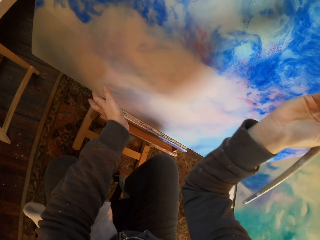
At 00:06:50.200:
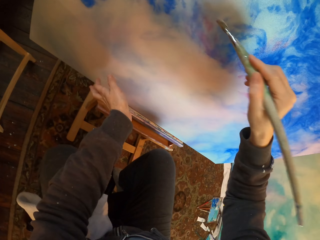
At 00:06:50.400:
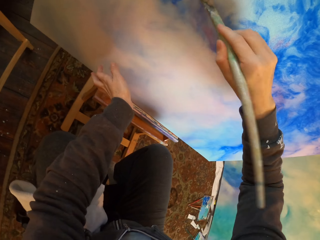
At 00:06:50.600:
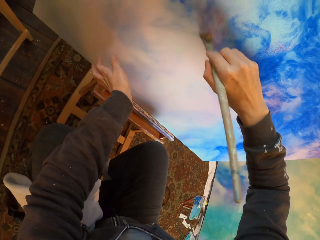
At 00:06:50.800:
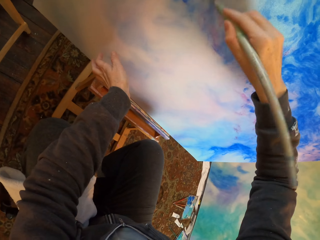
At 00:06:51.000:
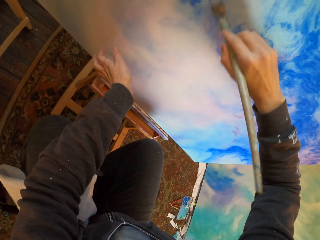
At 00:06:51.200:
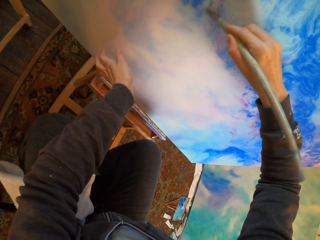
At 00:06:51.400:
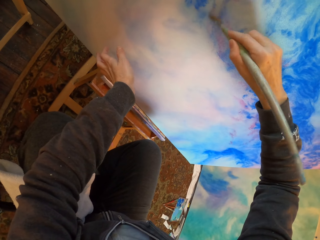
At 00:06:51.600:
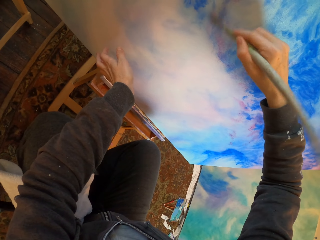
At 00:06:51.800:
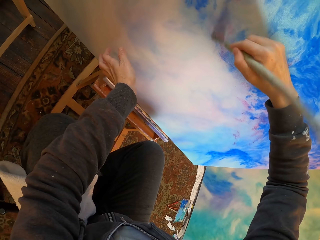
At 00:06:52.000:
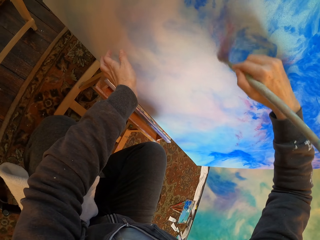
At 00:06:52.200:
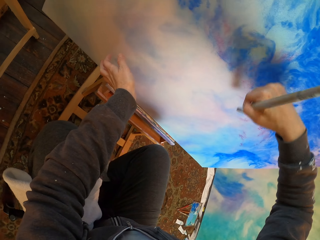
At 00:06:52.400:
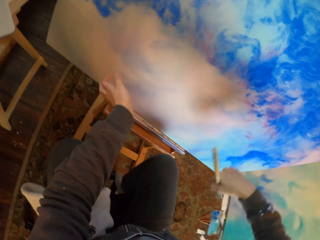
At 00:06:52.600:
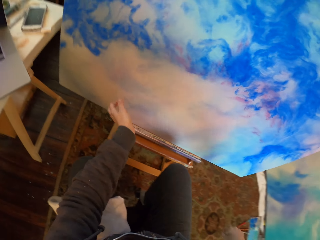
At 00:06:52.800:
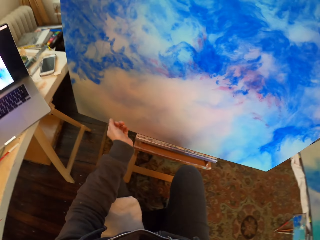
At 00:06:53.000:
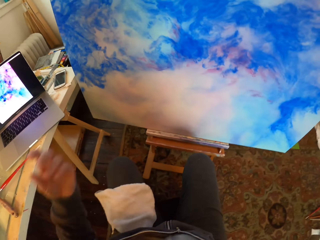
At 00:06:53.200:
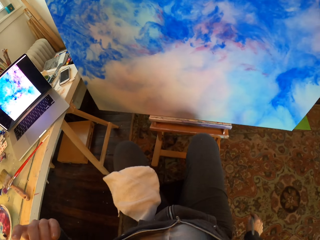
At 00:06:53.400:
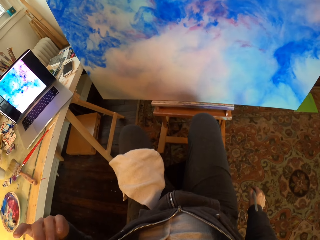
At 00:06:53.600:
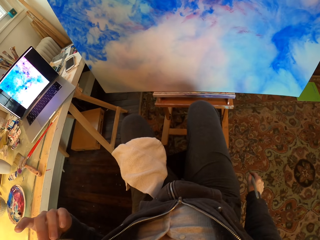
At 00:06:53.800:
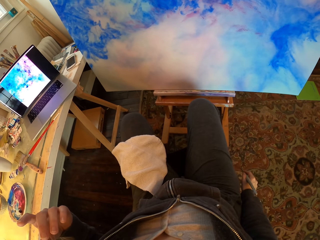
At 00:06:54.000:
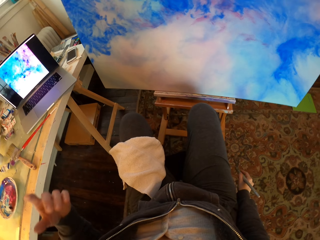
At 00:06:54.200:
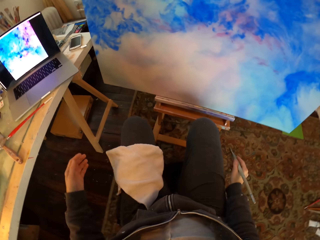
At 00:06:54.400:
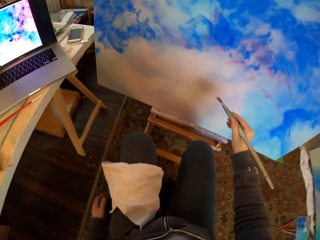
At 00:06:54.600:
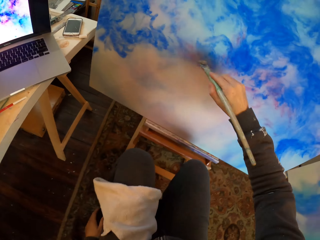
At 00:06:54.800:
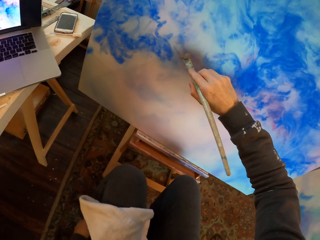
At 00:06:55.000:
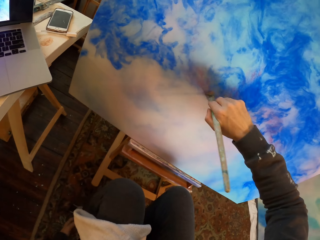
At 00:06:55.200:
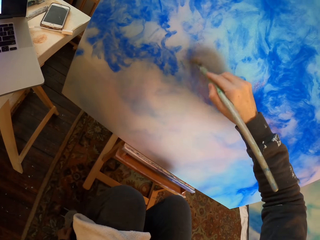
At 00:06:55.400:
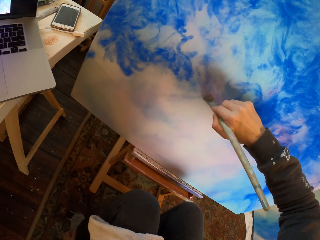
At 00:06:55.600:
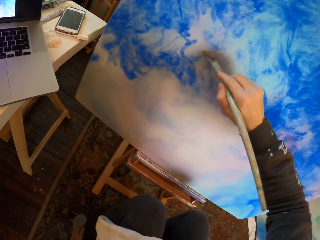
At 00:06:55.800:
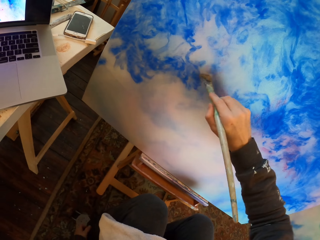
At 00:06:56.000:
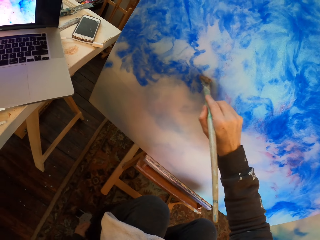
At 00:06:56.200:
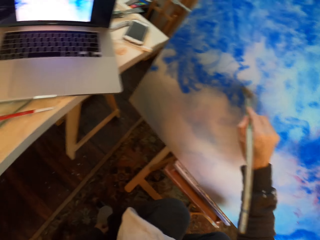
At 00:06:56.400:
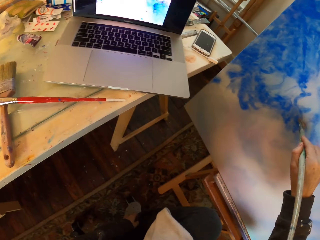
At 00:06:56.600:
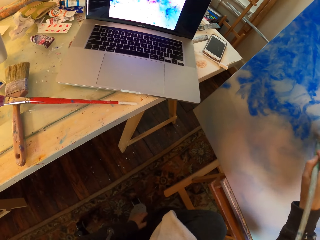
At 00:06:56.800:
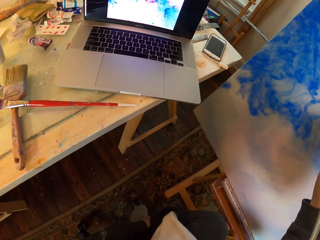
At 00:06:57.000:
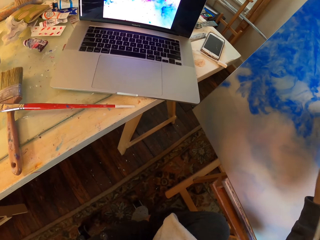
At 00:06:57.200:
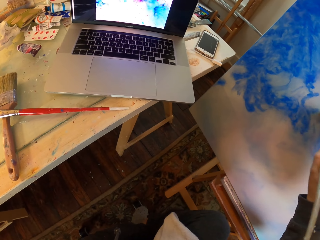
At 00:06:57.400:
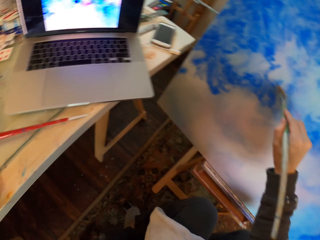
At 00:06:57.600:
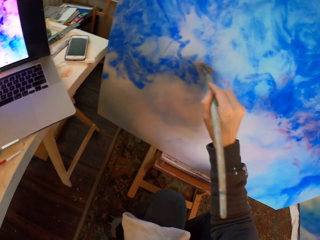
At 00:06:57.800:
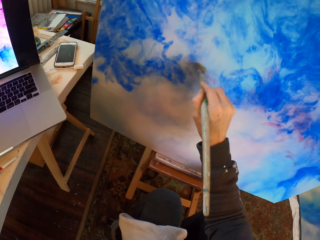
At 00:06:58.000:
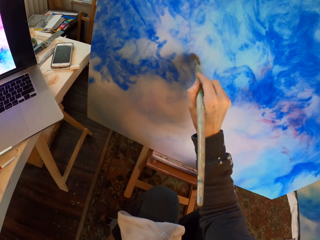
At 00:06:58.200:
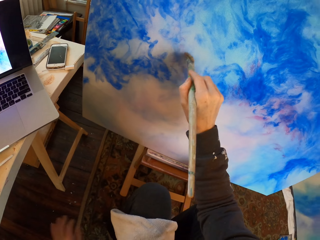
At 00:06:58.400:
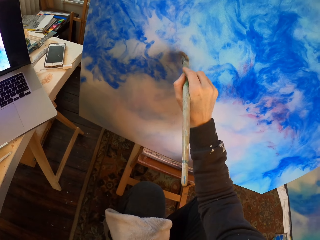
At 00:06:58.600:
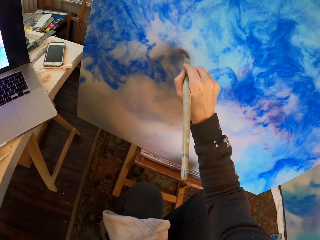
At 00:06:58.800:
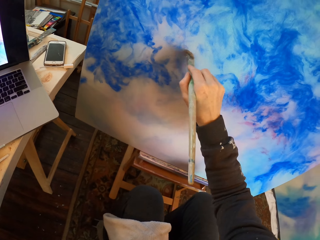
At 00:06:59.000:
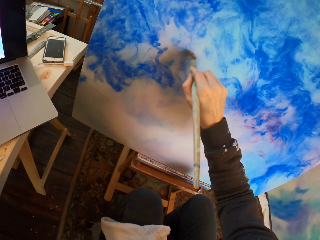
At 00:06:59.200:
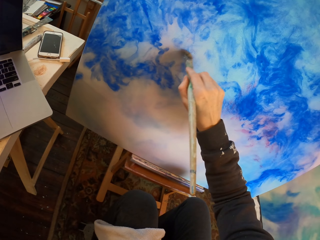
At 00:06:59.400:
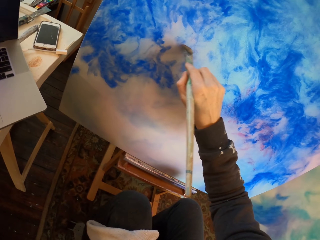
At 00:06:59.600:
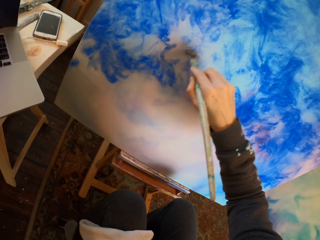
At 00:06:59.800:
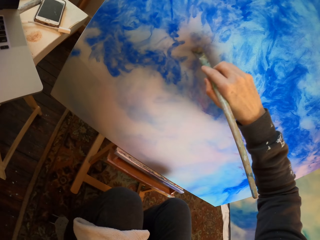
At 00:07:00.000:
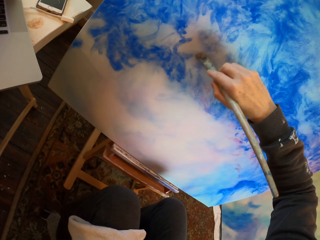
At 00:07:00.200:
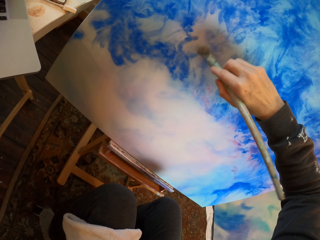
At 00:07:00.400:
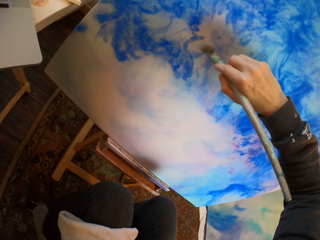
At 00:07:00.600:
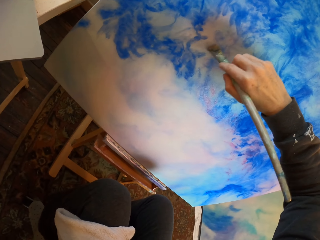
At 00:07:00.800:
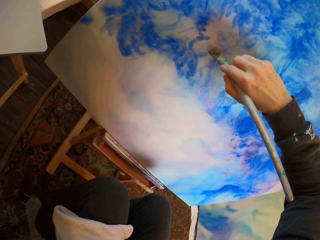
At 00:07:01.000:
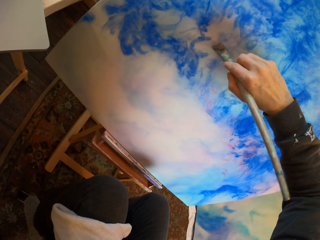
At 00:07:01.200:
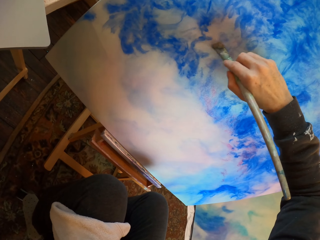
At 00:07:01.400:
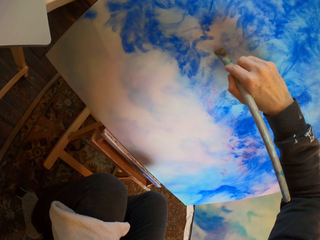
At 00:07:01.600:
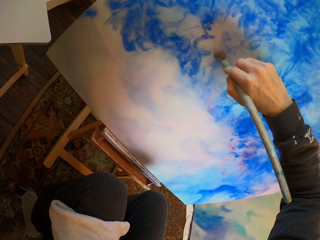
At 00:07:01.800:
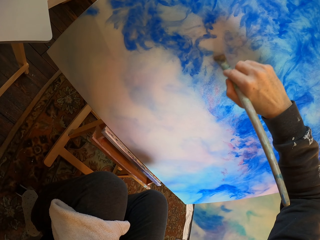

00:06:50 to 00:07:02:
The camera wearer moves their hand and paints on the paint board. They look around, move their left hand to the face, and put down their right hand. They paint on the paint board, stare at the laptop, and paint on the paint board.

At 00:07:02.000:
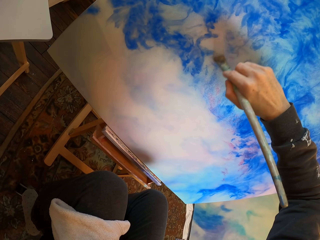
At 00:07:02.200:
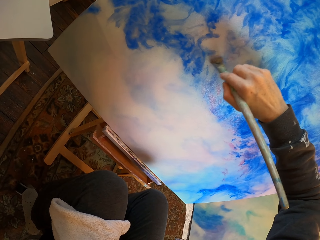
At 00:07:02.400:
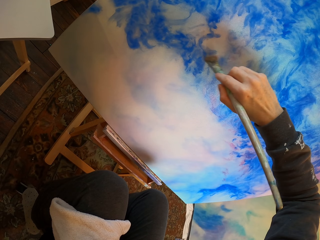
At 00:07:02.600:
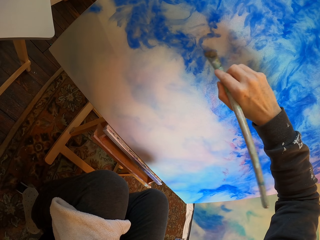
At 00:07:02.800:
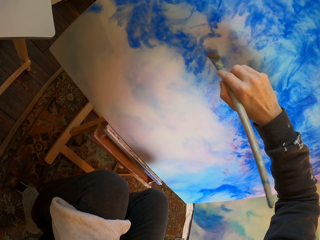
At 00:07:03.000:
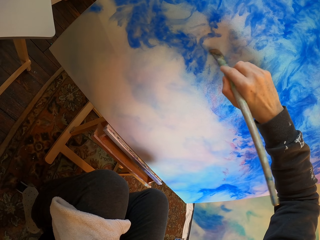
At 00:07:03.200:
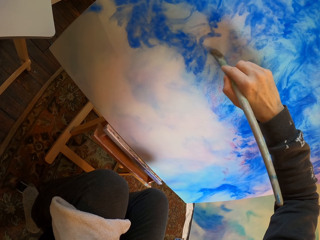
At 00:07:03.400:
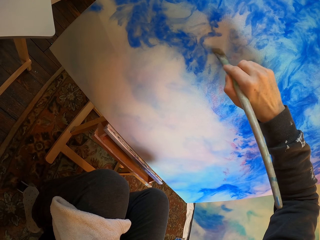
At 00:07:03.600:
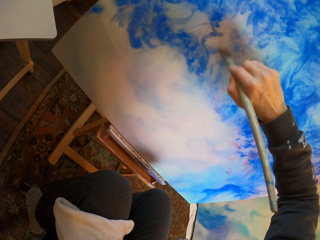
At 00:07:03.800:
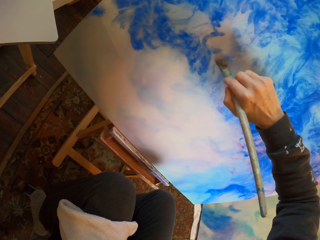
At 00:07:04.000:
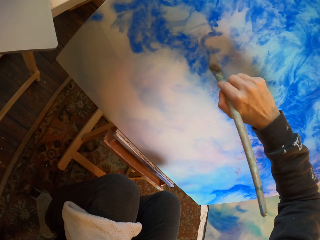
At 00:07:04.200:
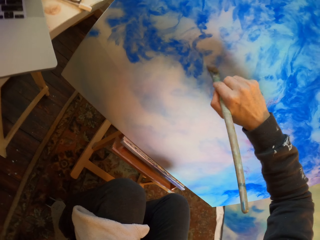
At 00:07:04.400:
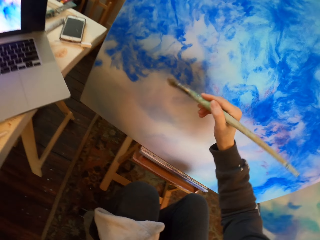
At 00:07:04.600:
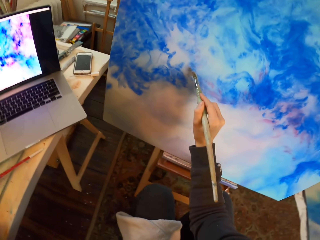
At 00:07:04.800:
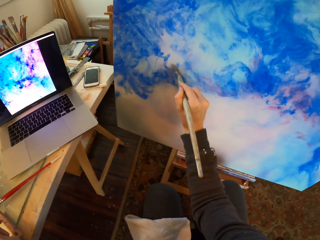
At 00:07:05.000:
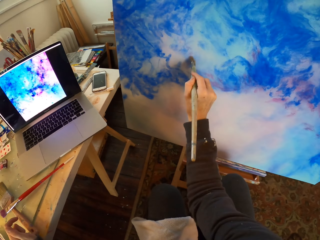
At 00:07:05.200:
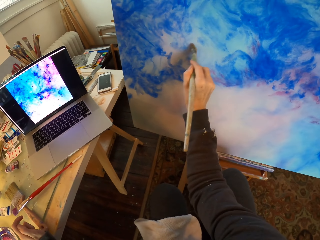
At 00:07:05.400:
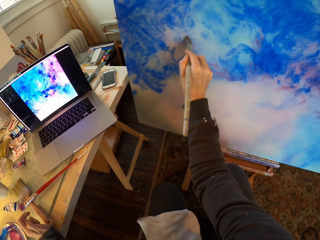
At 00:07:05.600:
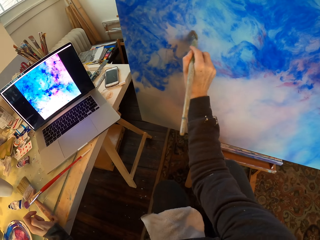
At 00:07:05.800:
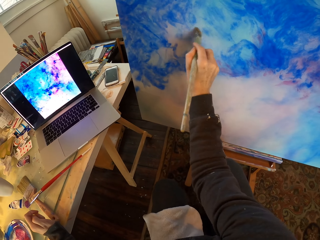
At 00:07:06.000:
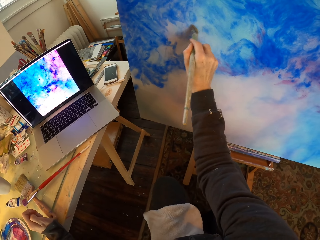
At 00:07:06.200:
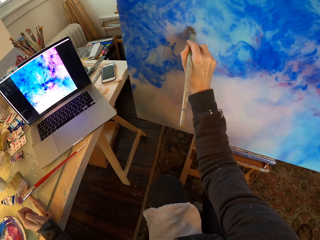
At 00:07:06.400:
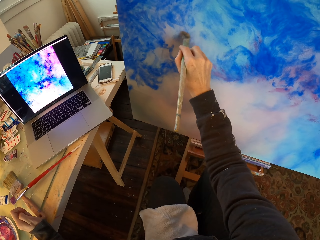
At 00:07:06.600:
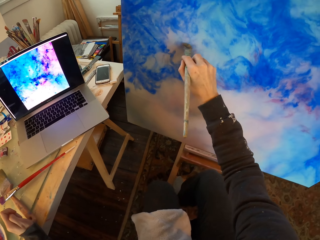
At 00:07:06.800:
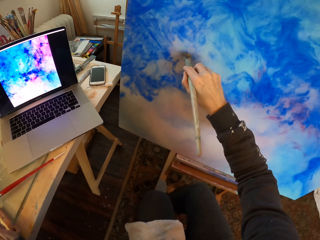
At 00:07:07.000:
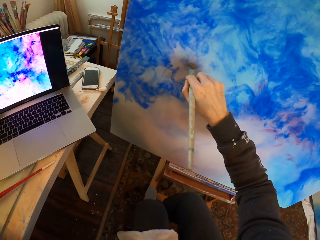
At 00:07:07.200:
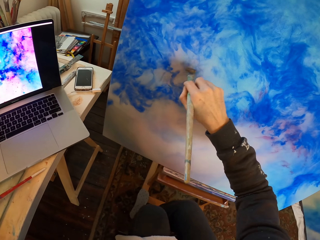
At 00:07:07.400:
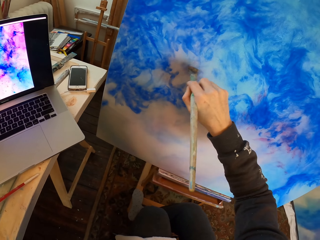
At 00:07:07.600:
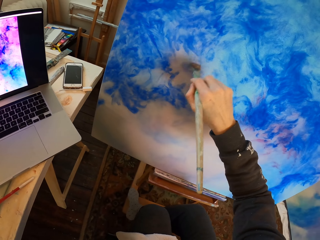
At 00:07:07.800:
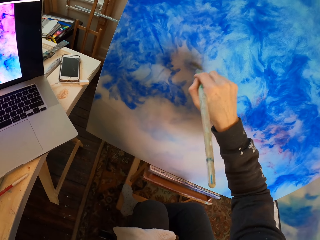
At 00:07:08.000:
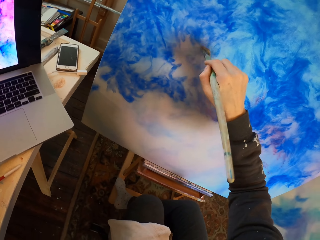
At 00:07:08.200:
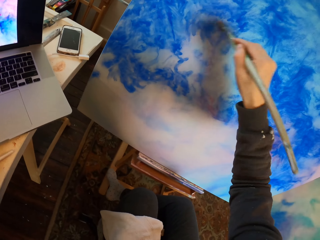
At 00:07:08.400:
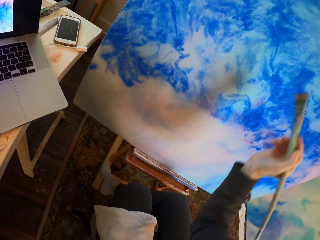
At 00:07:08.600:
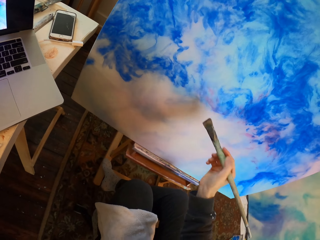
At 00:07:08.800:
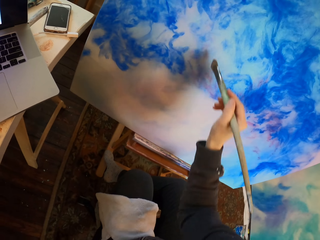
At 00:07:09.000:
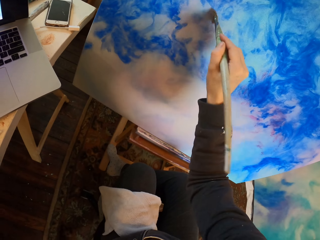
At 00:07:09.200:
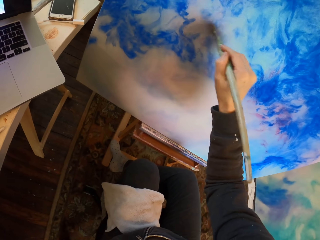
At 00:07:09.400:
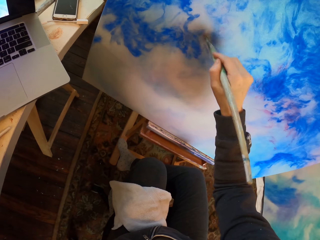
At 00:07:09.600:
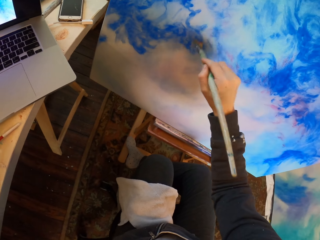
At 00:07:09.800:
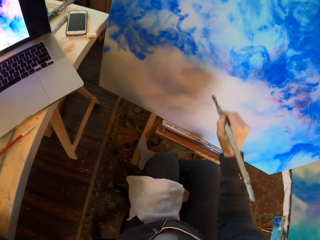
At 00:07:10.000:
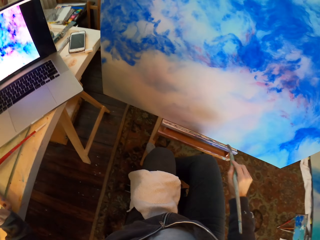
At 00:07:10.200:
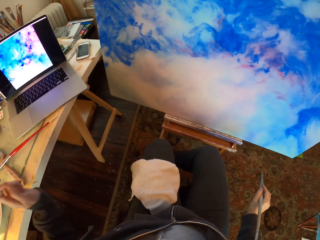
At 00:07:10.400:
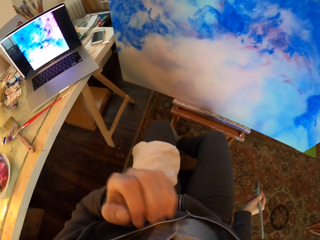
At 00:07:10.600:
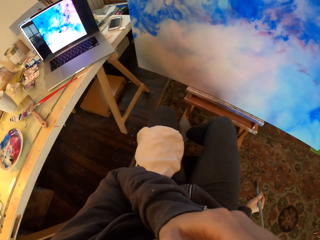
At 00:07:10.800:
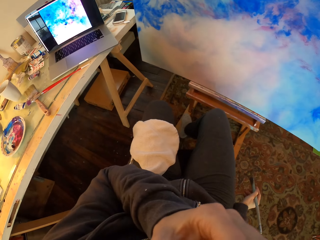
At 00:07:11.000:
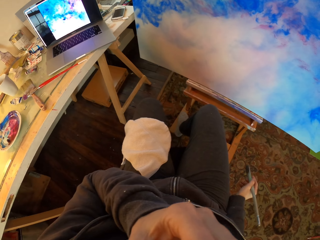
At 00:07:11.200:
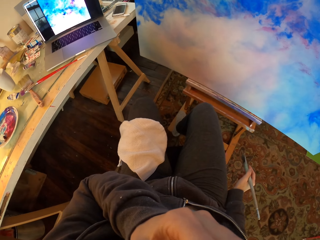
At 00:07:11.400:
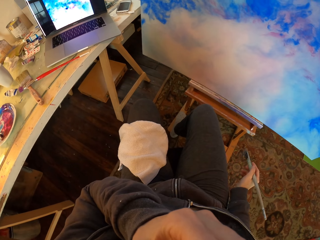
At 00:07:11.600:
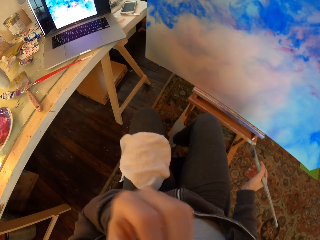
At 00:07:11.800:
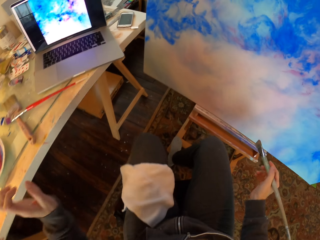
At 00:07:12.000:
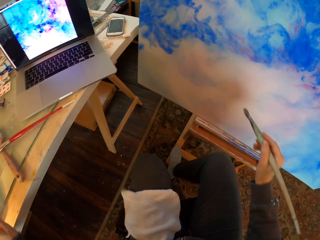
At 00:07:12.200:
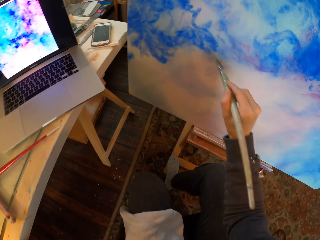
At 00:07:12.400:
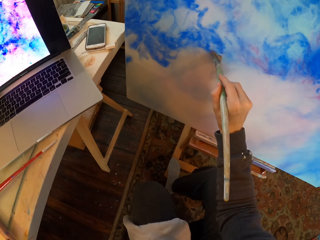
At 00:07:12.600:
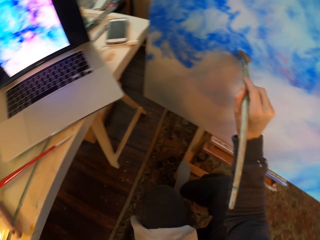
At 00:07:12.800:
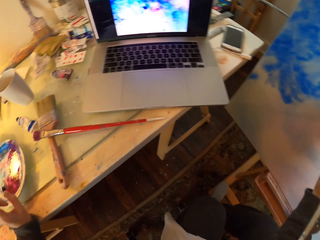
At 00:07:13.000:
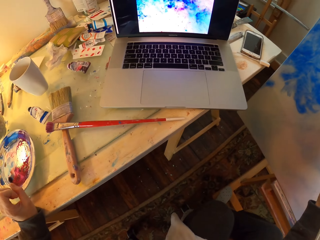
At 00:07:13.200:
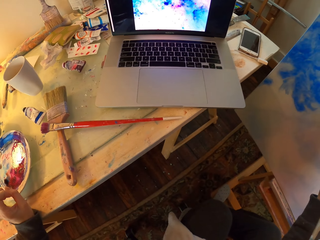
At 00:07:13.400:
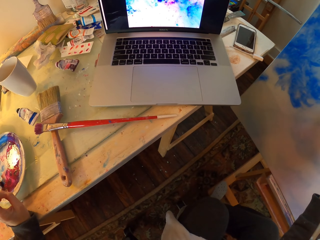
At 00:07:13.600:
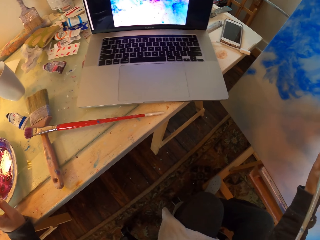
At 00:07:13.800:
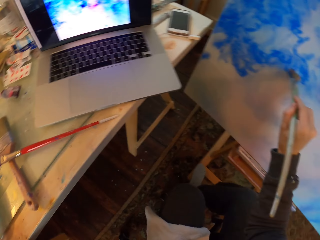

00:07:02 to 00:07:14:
The camera wearer moves their hand and paints on the paint board. They move their hand and paint on the paint board. They move their hand, put down their right hand, move their left hand to the face, and place their left hand on the table. They paint on the paint board and stare at the laptop.
